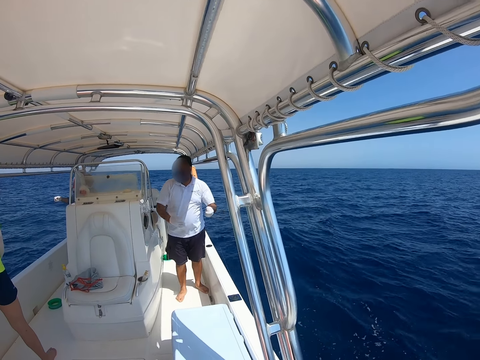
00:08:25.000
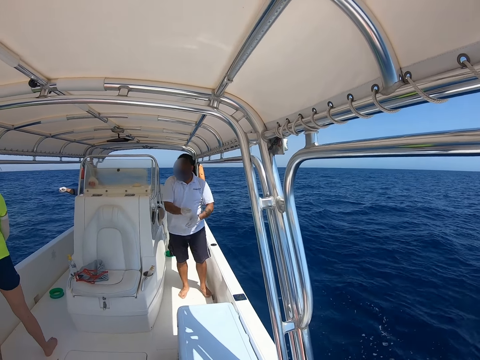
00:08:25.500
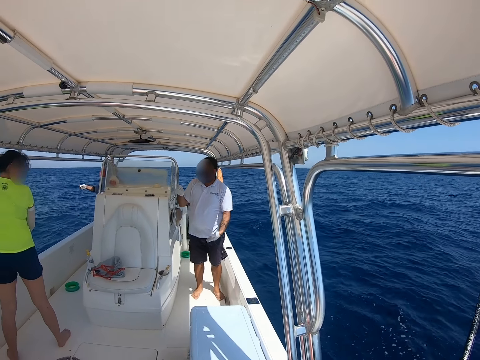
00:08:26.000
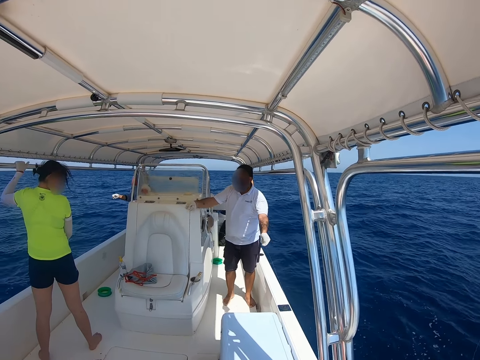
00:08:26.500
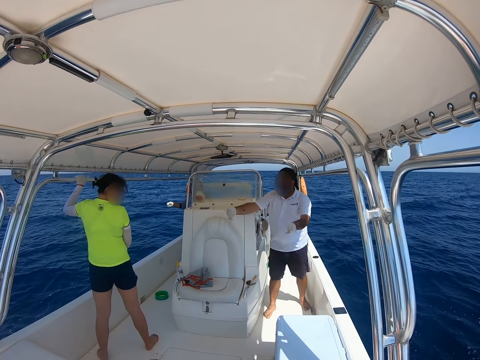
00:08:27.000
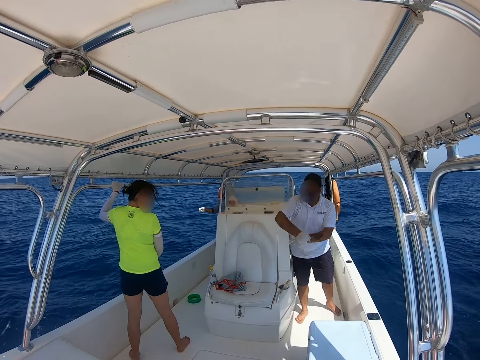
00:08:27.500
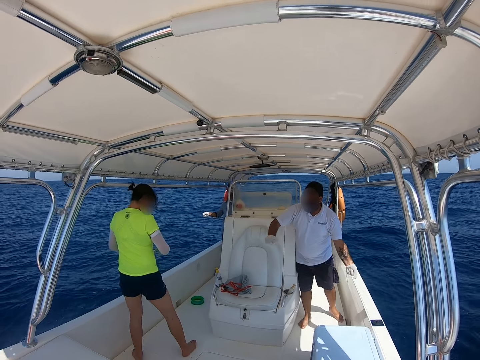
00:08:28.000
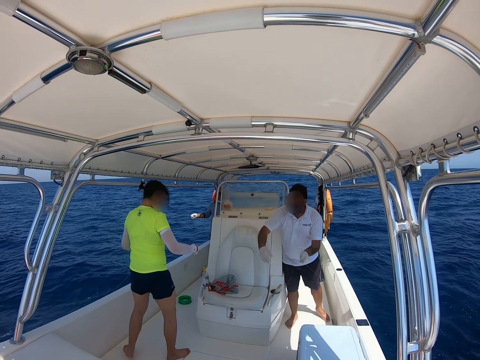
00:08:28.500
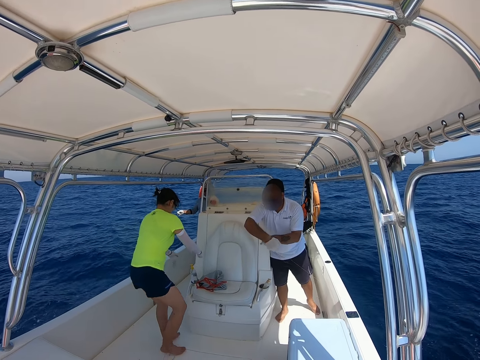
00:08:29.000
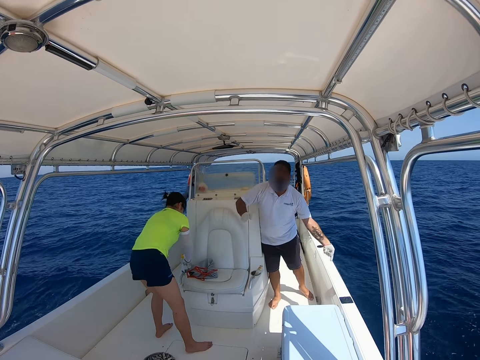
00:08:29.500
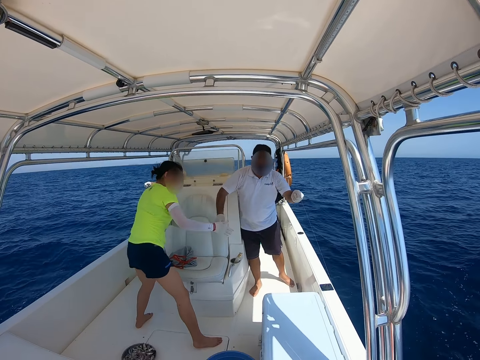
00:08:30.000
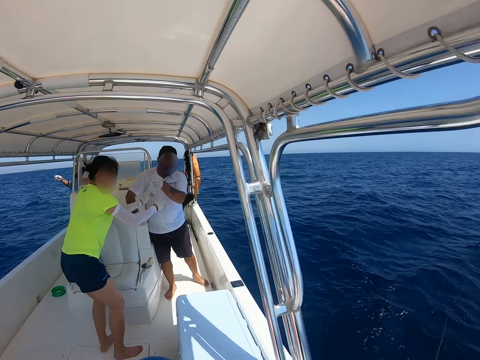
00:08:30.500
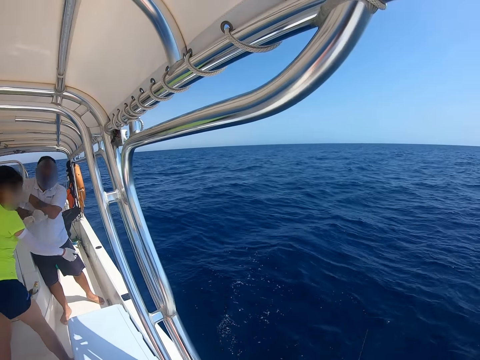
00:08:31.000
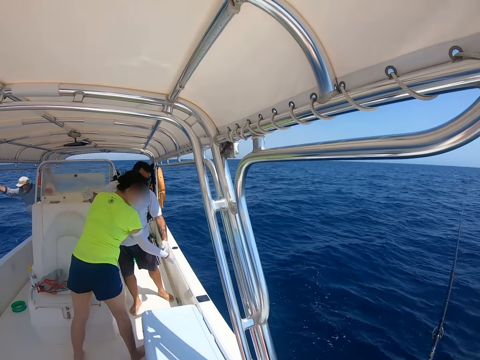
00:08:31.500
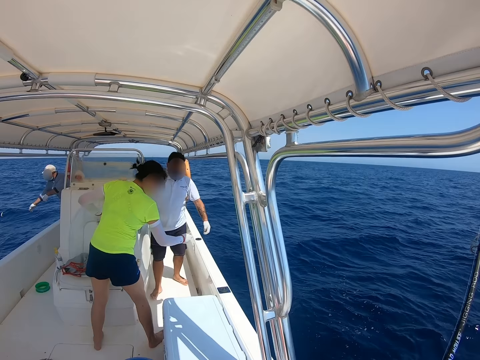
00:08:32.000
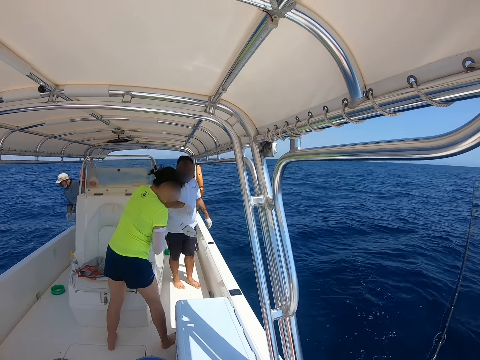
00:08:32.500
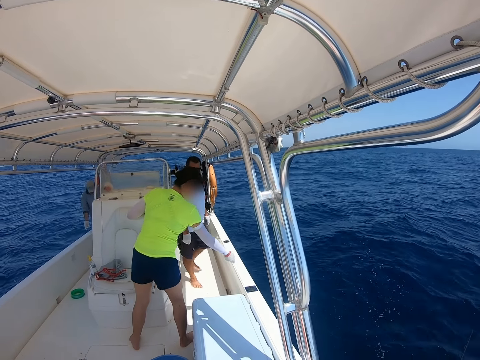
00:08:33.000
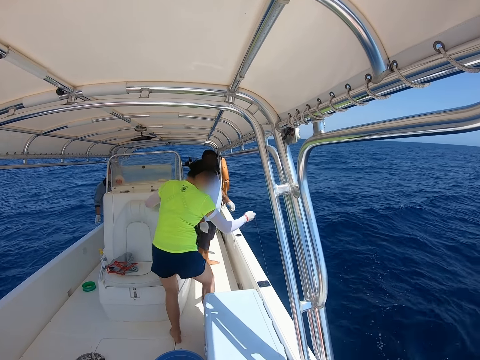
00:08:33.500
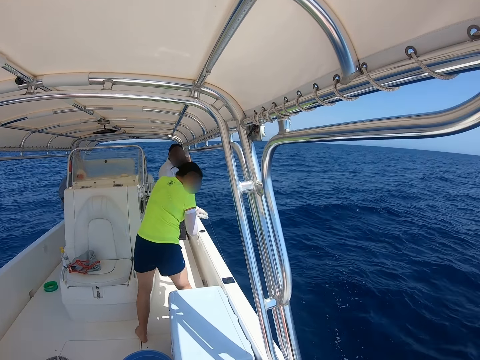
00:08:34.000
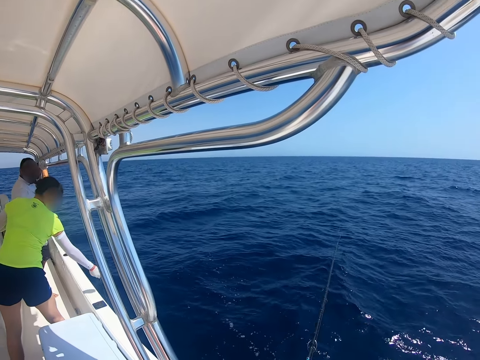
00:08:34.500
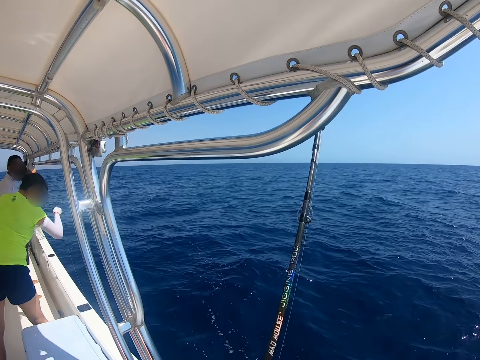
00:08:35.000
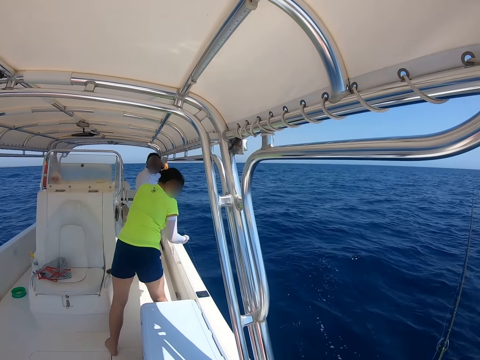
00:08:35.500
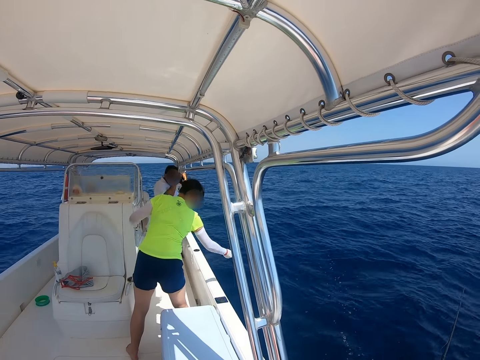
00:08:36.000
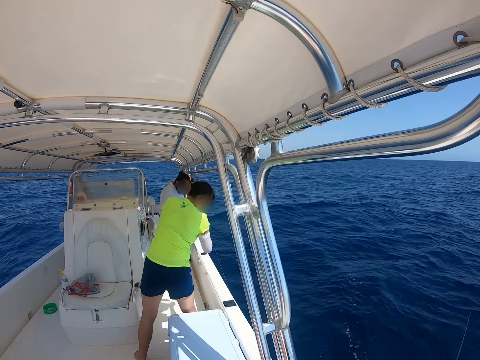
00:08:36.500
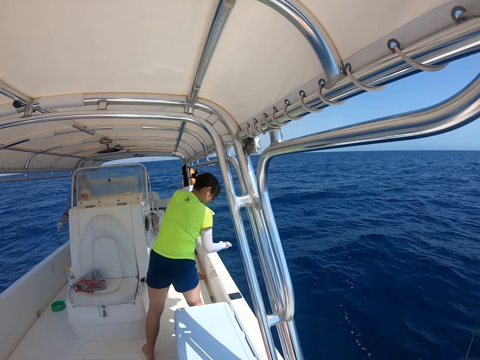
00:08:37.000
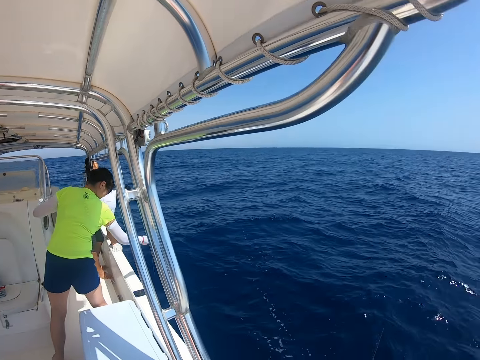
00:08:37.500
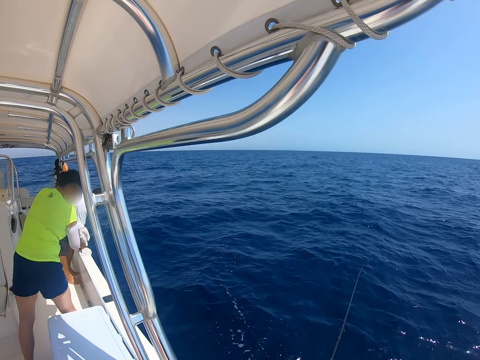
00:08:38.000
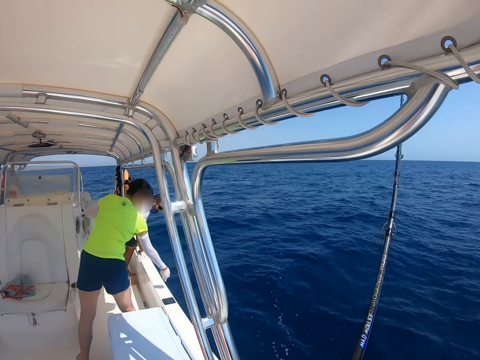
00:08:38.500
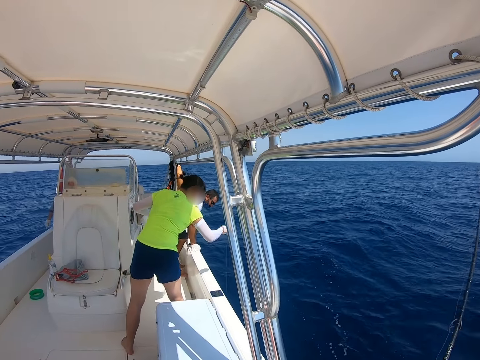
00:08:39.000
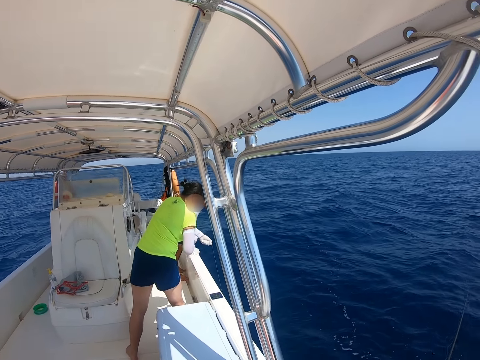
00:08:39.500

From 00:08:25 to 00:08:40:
A man ties the string on the seat. The man pulls the rope from the ocean.

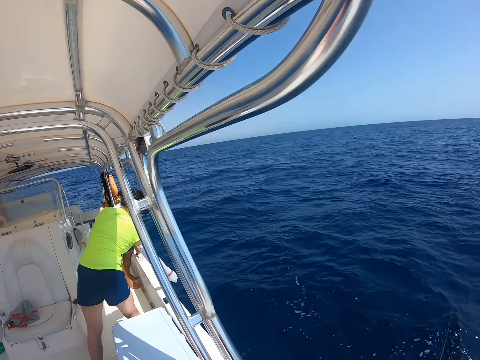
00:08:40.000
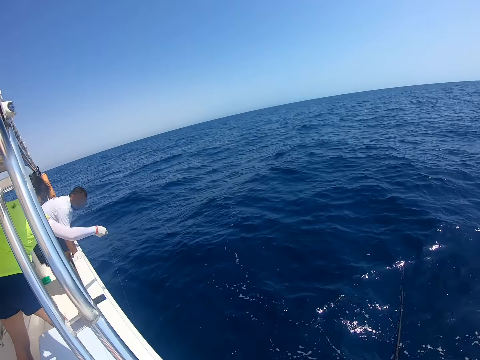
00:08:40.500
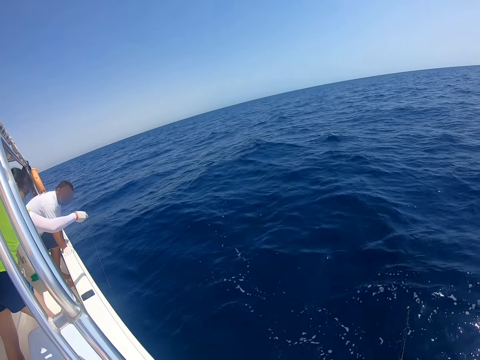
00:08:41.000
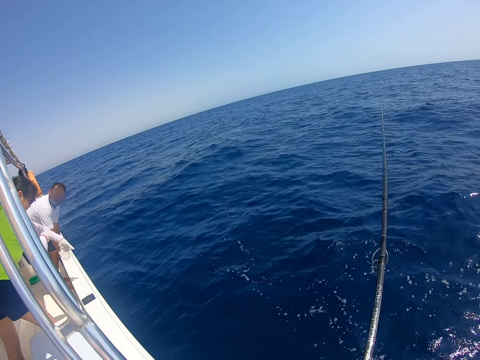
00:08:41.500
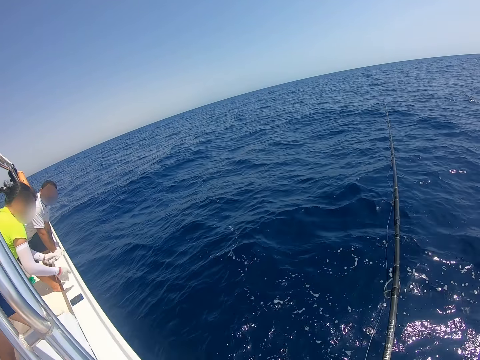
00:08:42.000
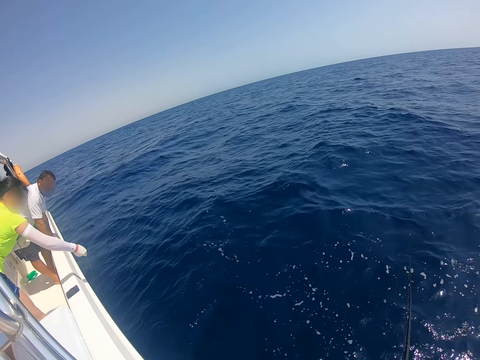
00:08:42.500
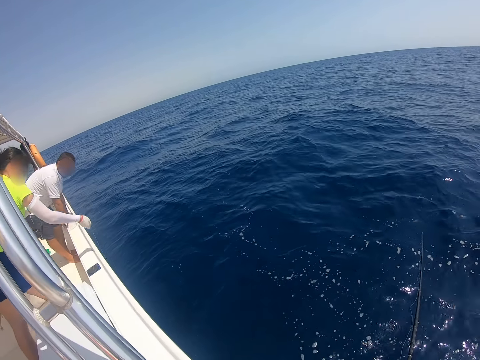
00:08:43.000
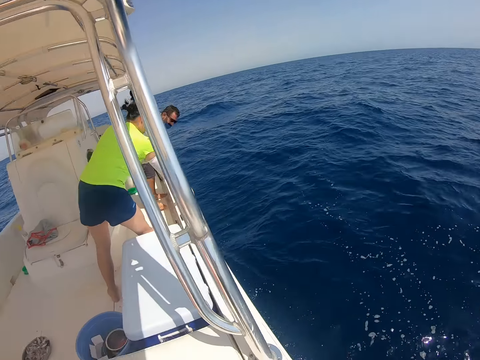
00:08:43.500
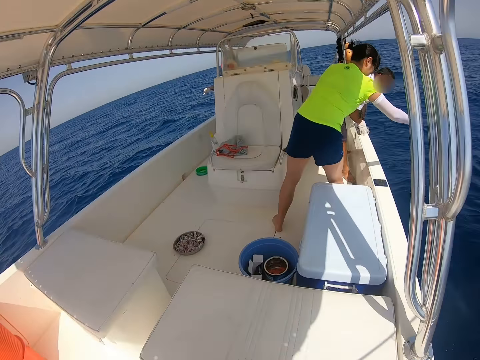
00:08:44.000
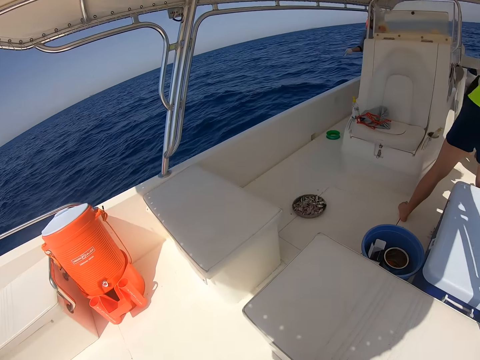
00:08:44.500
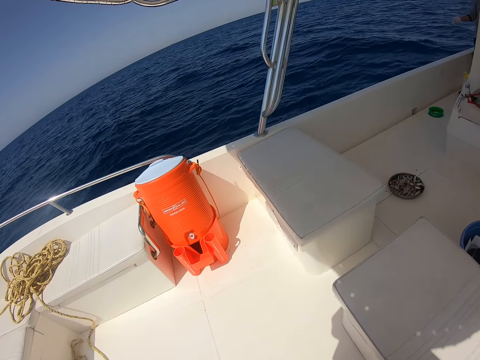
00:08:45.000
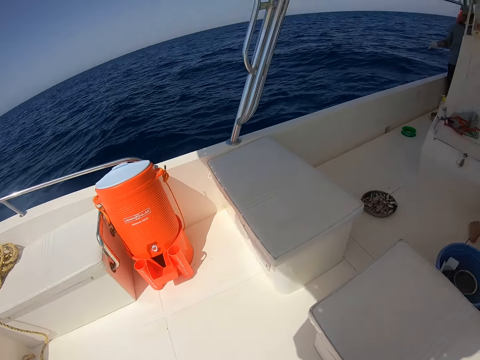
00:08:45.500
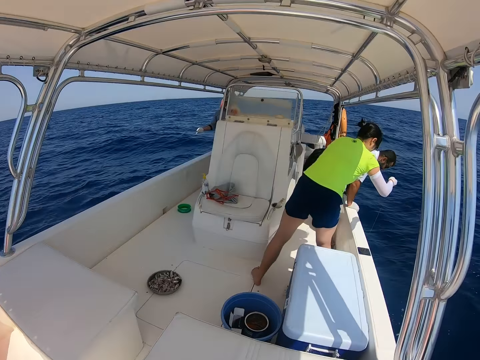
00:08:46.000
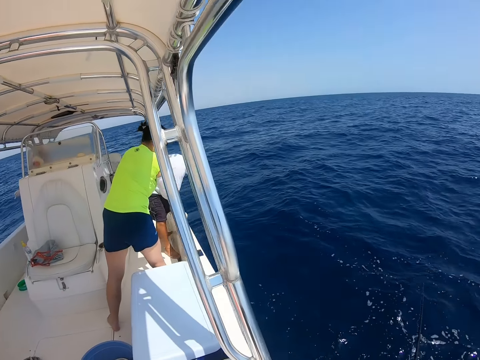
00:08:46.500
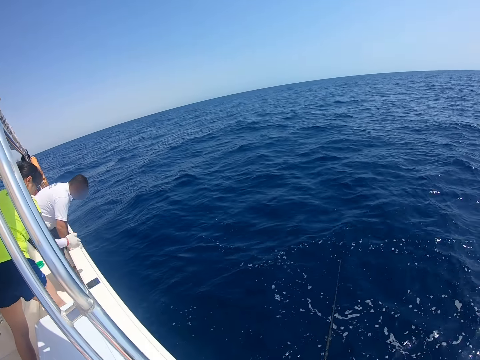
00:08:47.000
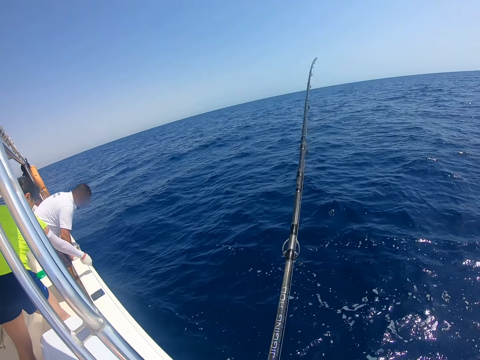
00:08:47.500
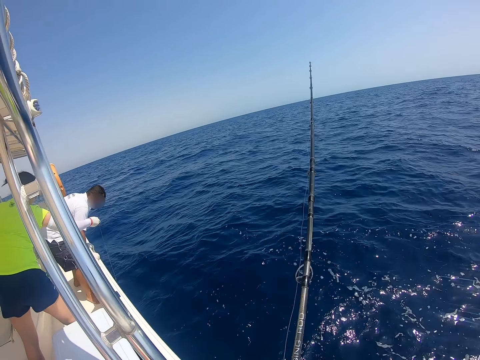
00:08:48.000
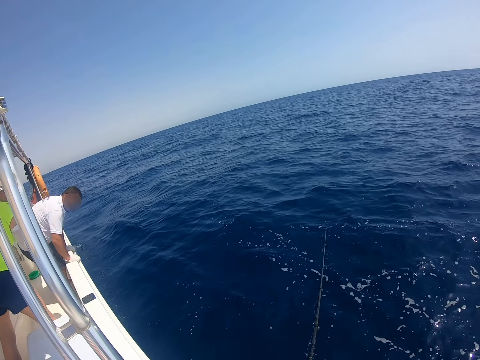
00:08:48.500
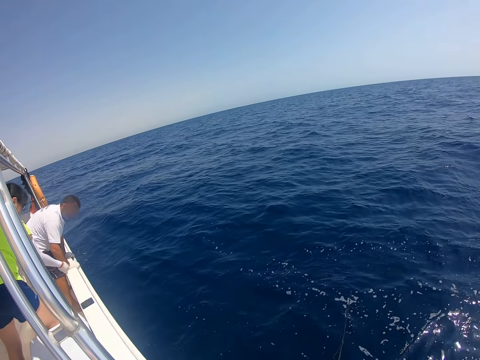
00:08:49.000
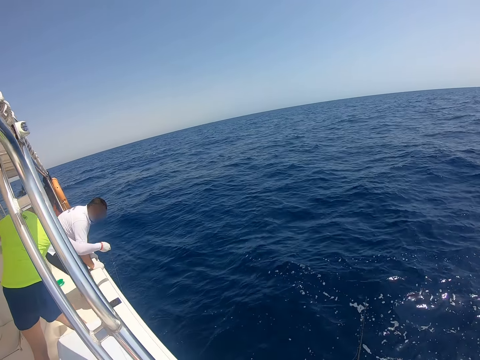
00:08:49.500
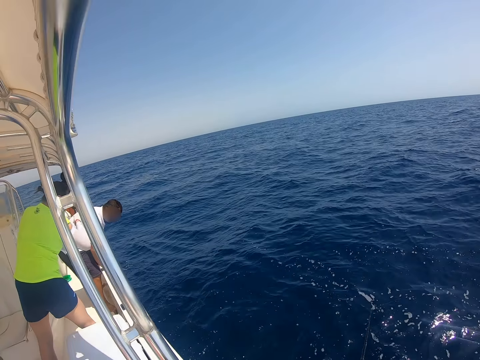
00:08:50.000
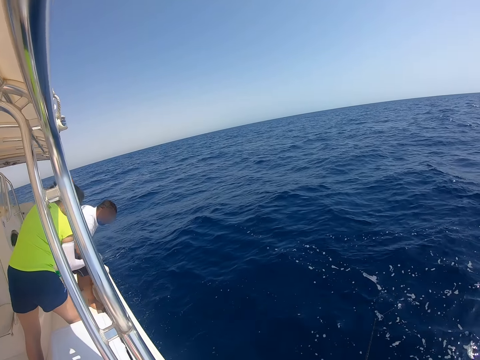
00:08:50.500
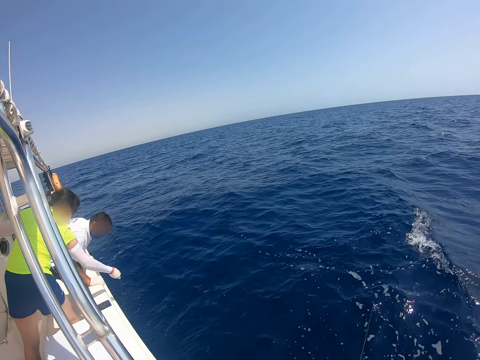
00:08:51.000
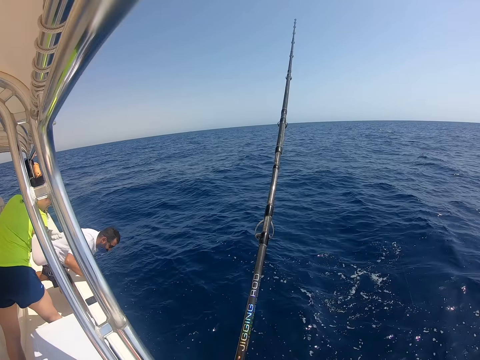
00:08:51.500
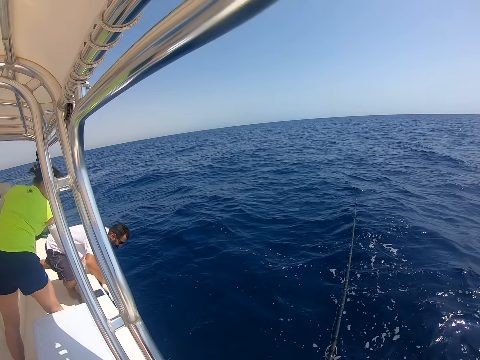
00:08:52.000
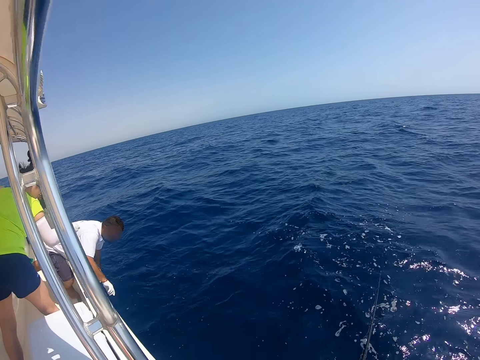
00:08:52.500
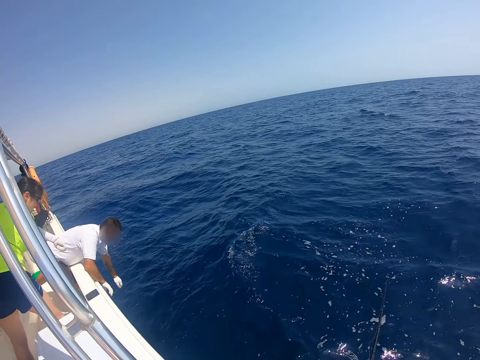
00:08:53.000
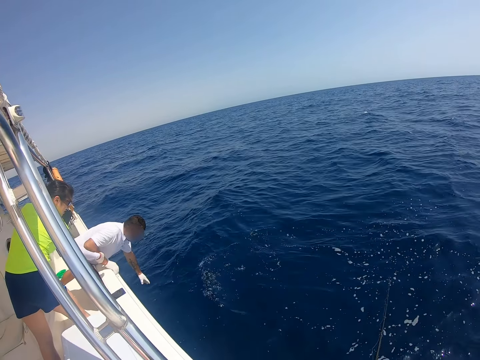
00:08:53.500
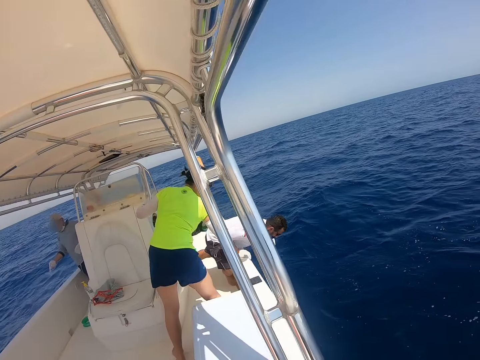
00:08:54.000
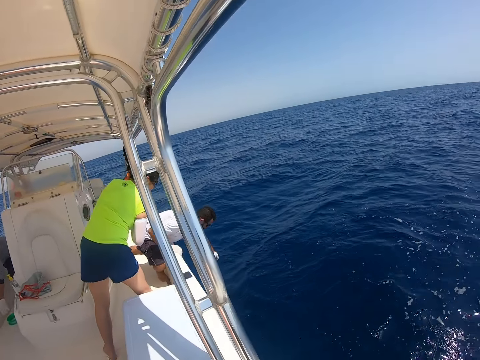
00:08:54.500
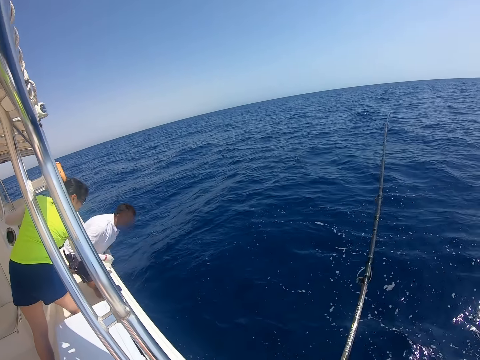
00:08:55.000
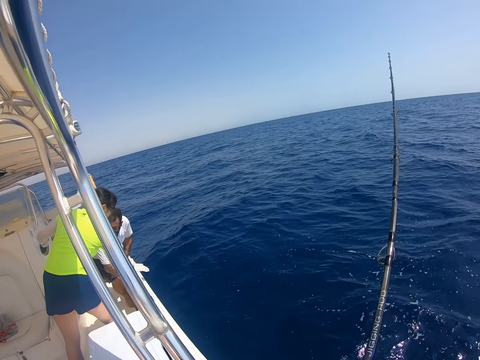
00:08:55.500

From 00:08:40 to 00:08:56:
A man stares at the water.
